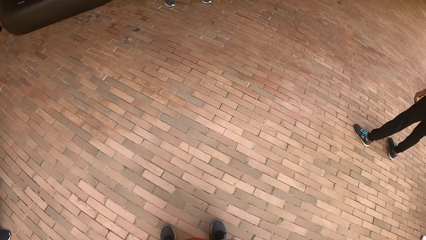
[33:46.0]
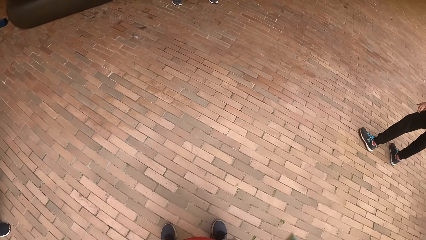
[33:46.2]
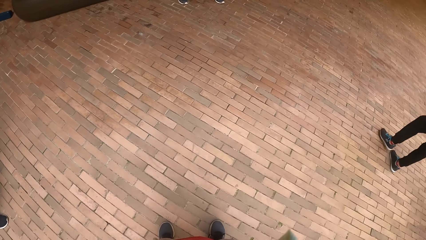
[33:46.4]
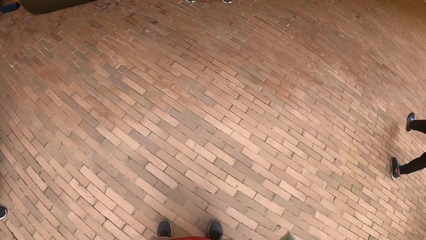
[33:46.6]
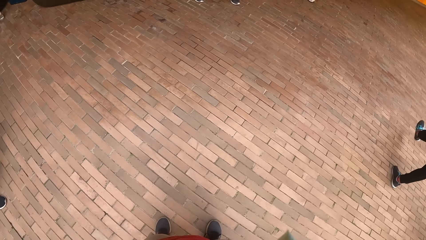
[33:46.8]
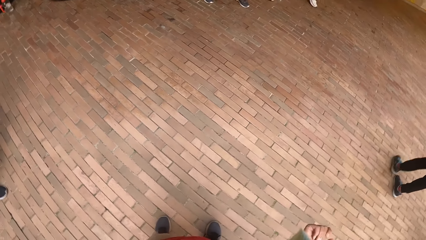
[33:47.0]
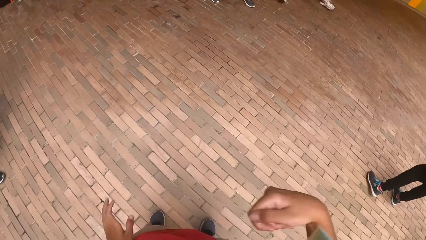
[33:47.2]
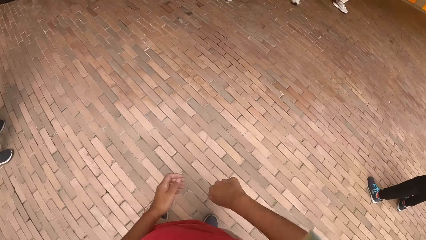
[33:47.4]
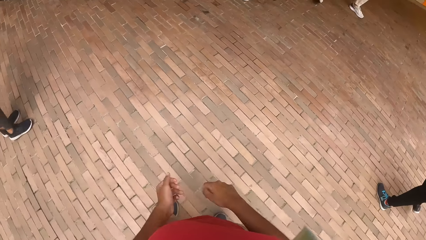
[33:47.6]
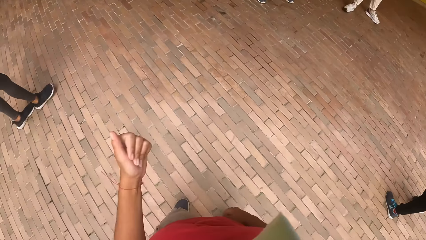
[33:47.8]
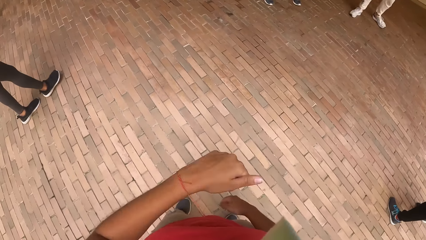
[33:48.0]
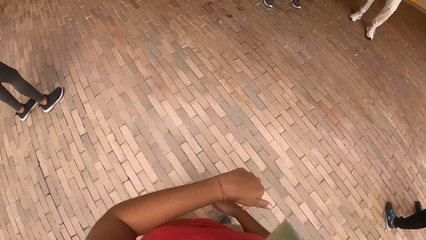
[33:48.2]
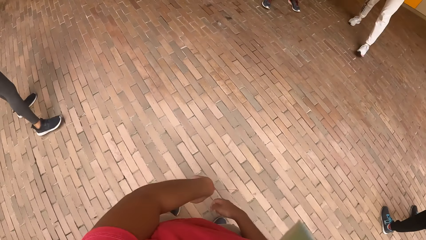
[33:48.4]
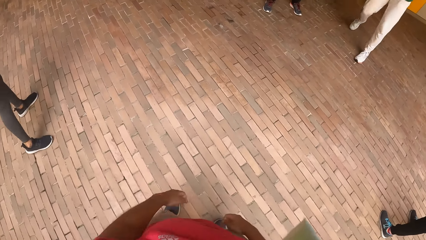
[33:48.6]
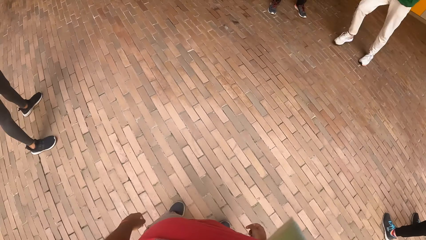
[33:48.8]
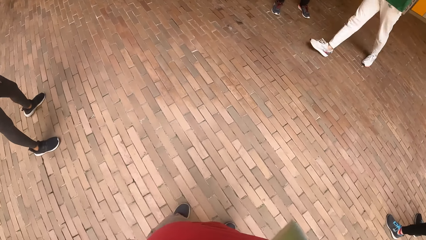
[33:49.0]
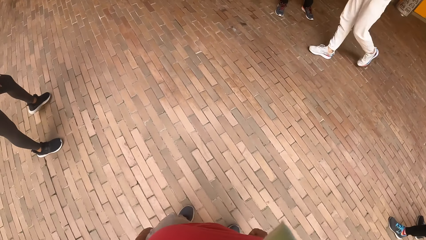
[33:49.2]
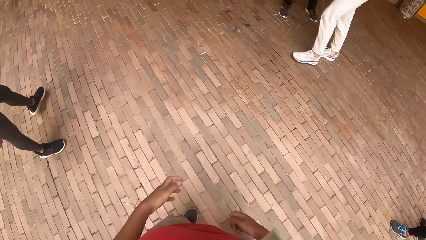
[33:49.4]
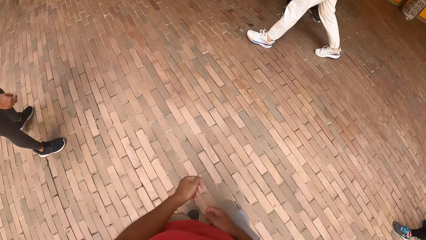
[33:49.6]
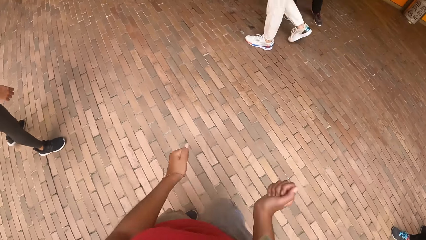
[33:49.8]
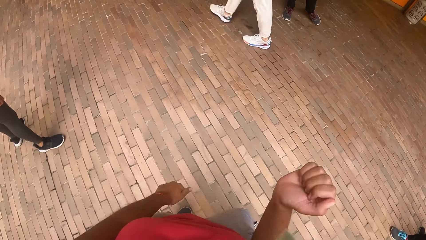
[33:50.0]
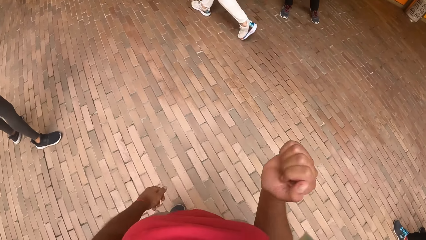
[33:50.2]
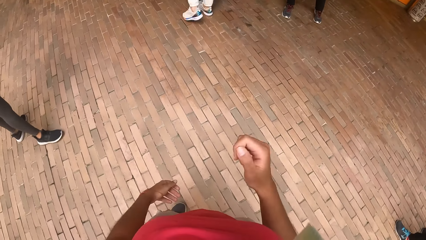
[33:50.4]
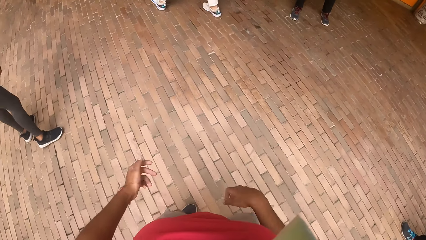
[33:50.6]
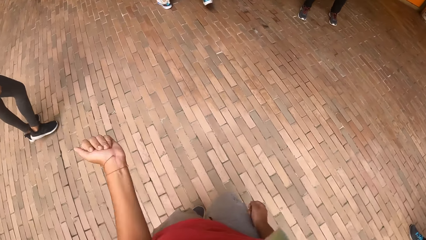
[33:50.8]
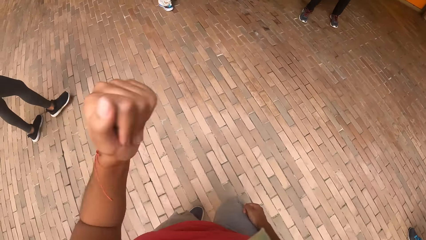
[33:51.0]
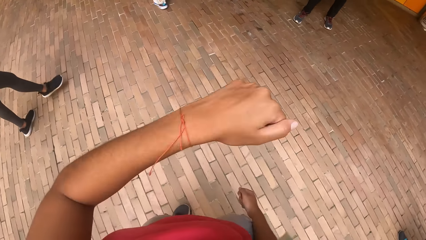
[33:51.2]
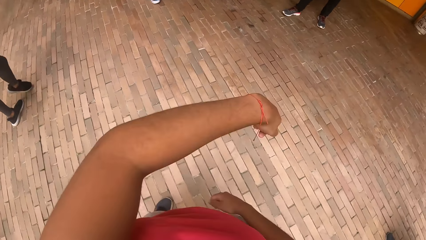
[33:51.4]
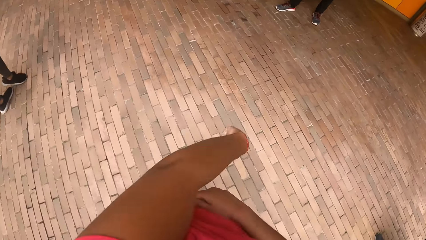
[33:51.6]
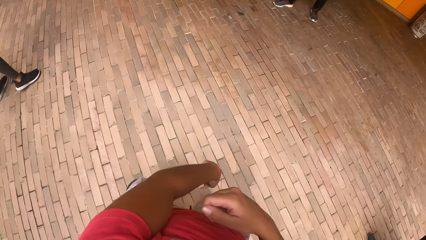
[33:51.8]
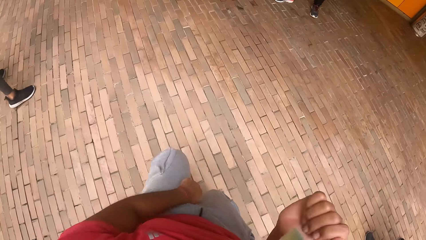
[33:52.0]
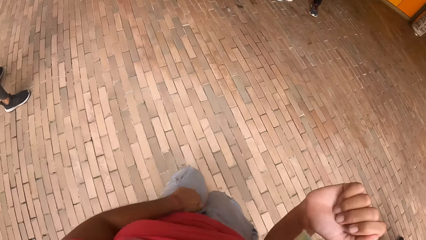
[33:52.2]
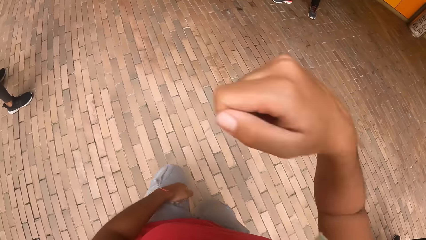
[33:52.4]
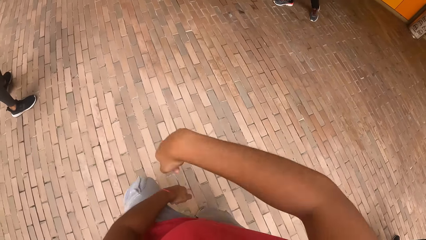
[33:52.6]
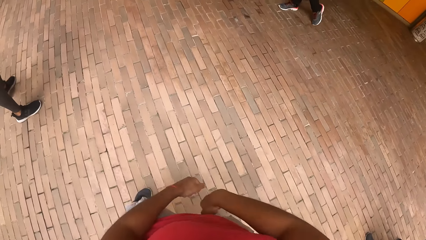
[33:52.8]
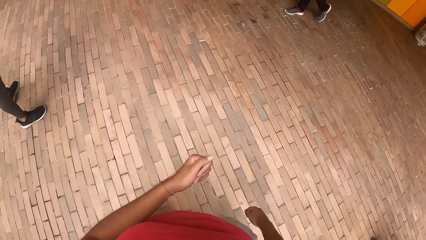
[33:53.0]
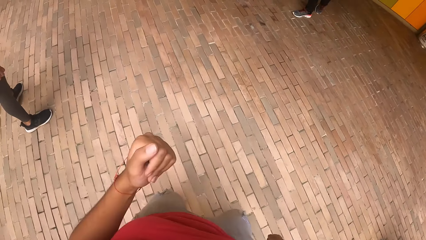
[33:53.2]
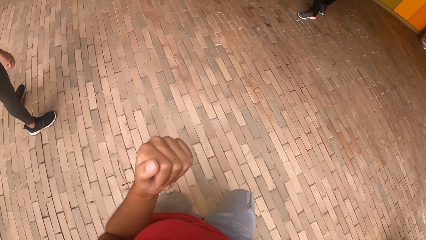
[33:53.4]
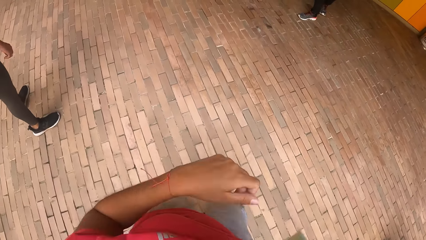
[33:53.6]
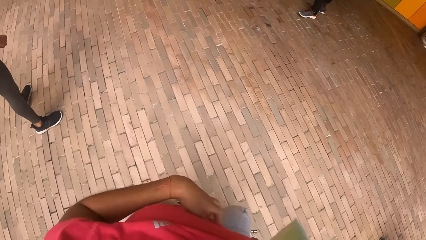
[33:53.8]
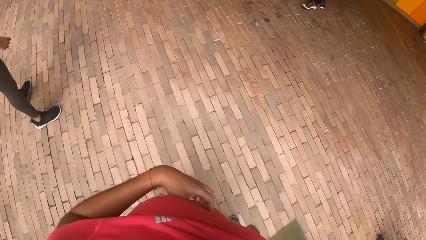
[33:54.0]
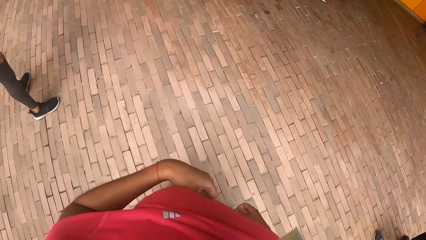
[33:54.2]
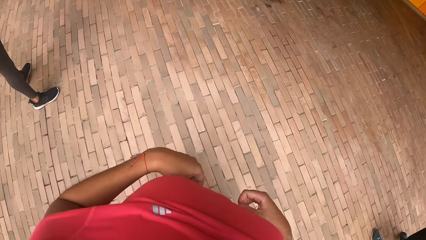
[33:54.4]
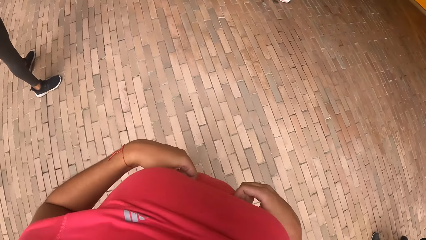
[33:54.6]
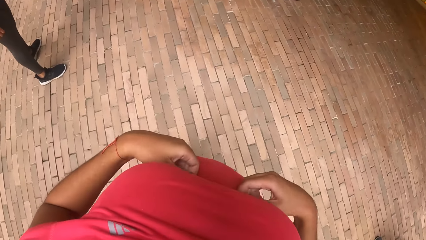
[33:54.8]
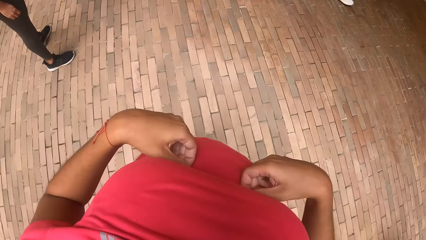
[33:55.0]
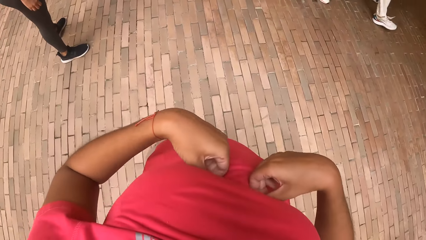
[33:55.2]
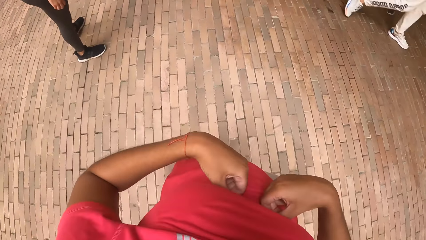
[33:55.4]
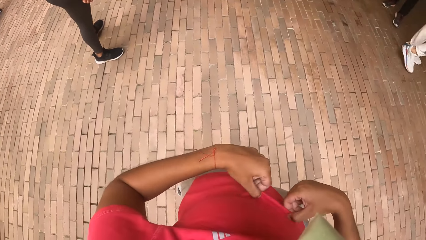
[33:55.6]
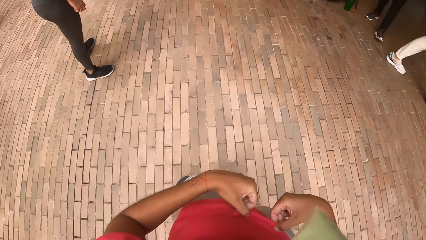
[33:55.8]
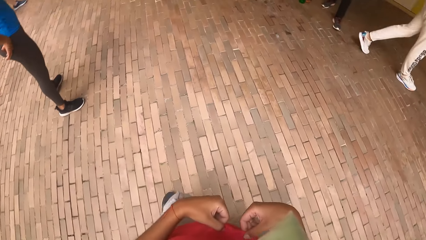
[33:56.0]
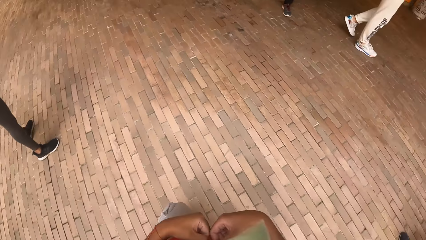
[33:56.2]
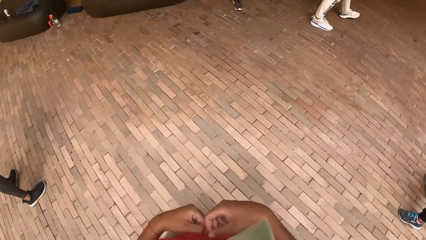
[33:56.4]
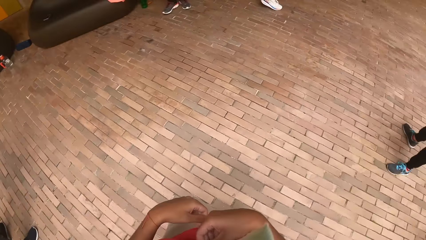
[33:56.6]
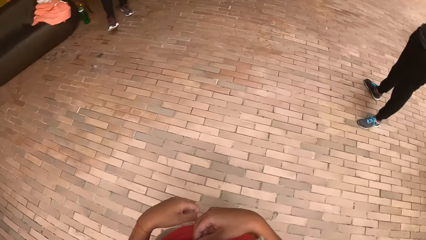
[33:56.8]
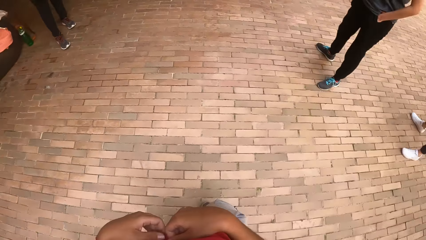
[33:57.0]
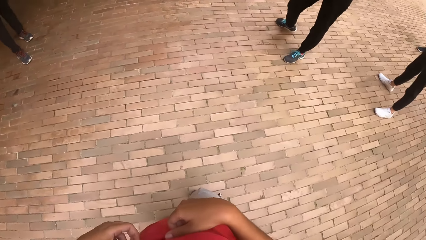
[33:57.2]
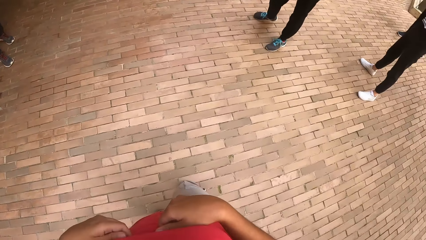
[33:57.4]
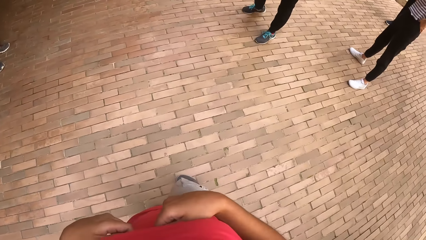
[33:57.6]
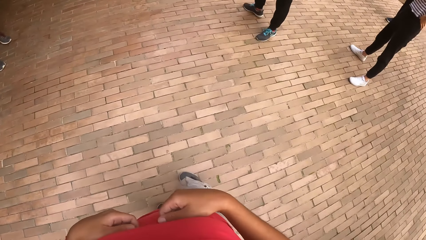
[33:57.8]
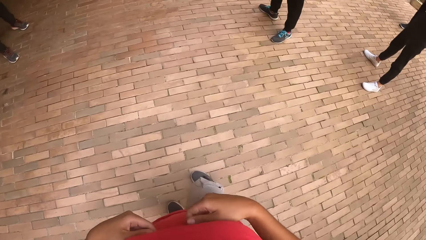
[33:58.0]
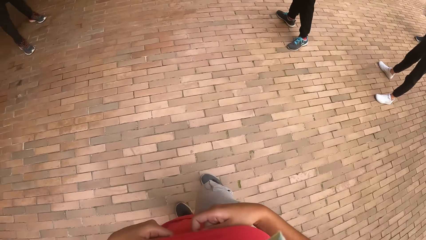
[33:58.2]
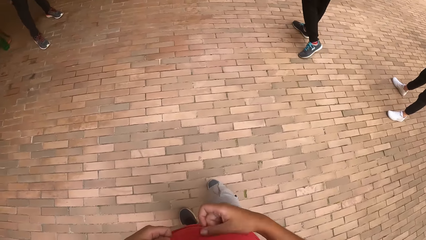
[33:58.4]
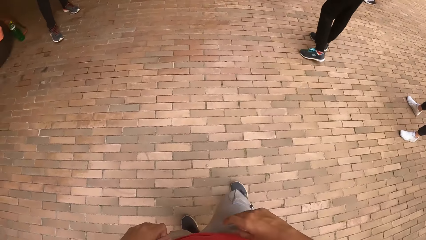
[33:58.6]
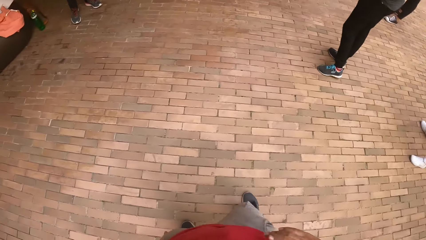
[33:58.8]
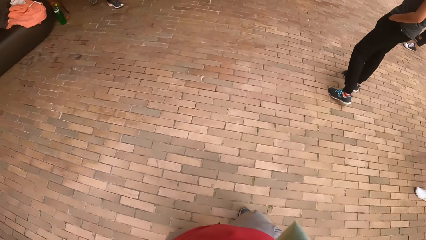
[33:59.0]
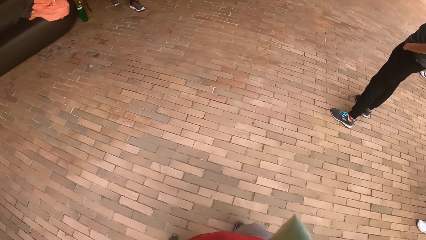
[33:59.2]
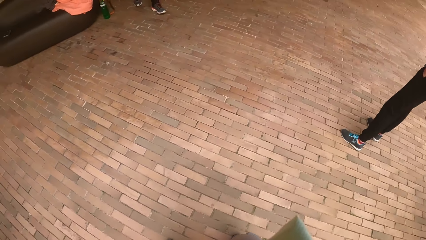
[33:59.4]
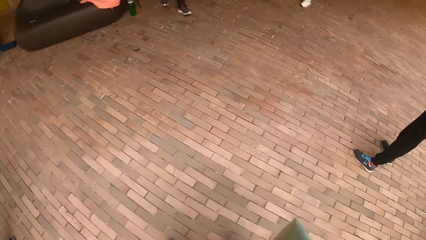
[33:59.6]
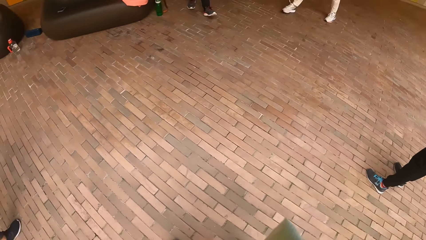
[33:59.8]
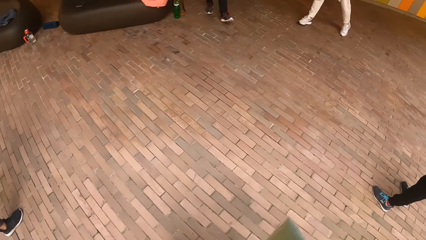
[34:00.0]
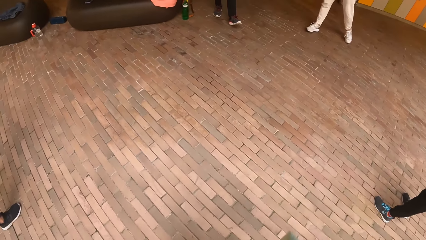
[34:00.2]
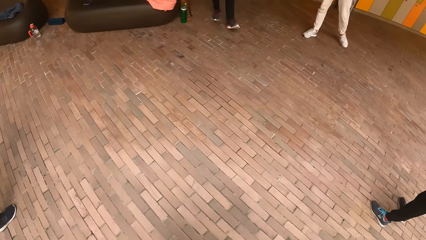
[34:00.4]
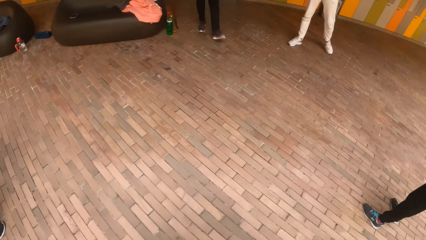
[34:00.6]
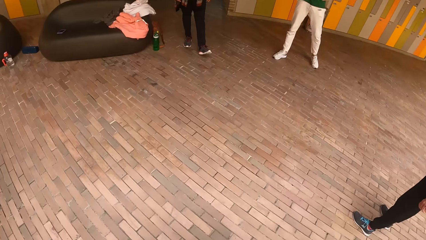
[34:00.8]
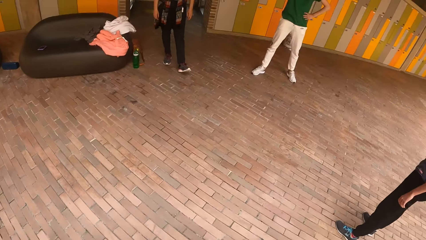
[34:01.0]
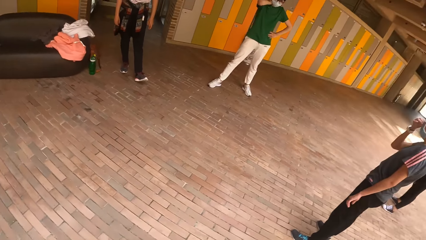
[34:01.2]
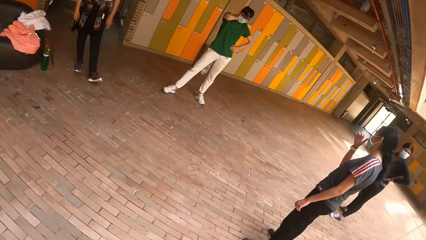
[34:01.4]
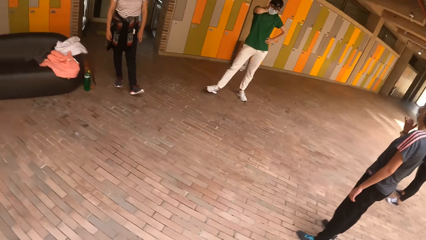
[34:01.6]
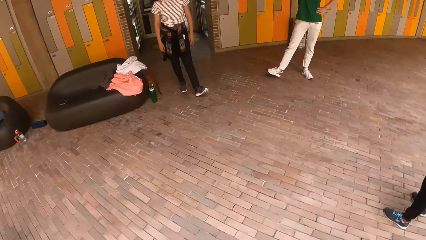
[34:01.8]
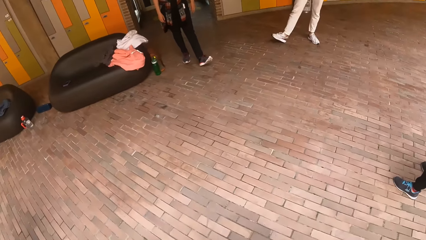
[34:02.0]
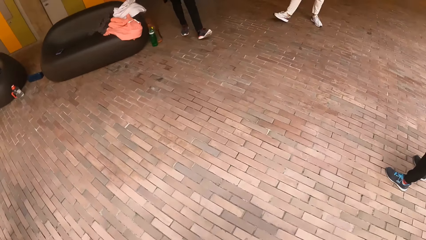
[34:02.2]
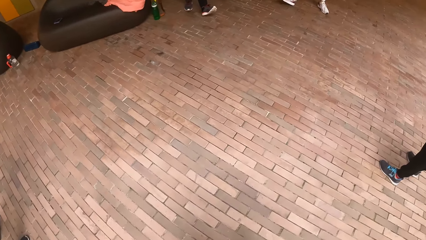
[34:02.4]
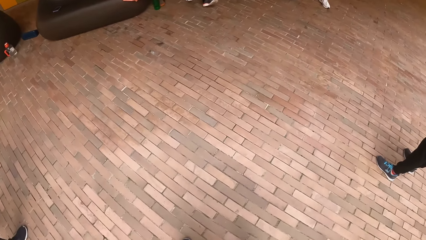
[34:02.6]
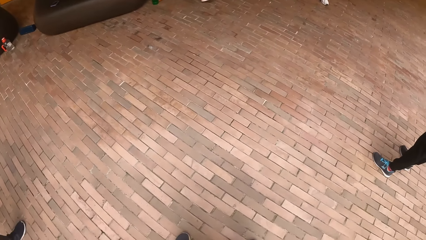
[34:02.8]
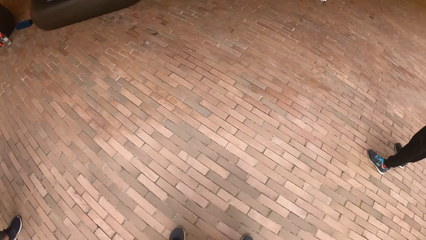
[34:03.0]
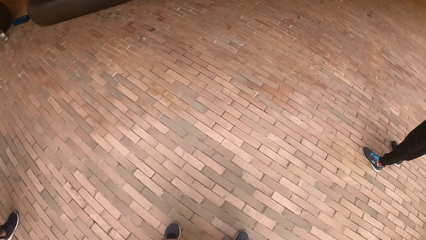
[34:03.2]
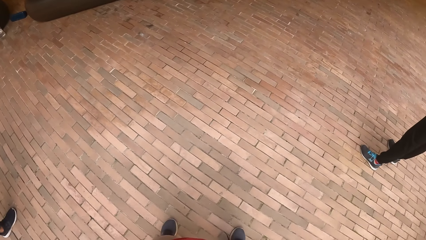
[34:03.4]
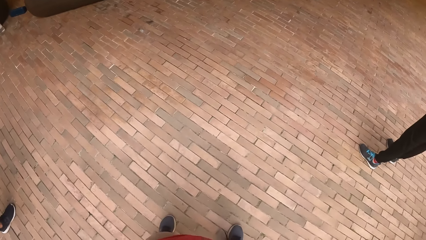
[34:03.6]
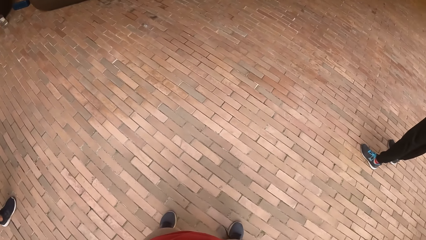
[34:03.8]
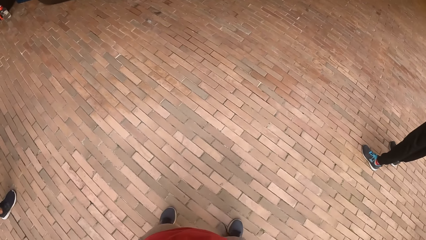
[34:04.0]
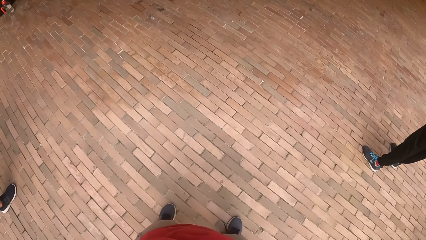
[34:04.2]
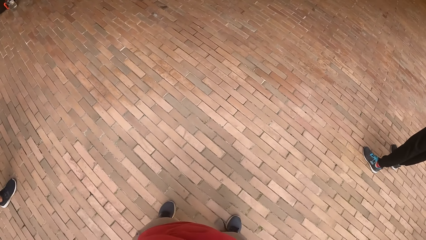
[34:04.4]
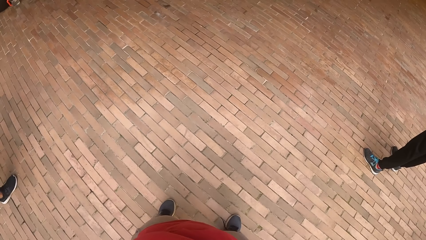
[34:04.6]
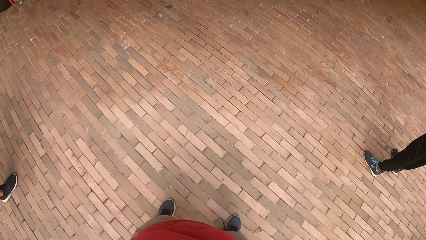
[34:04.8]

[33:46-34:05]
The camera wearer starts dancing. They stop dancing.
